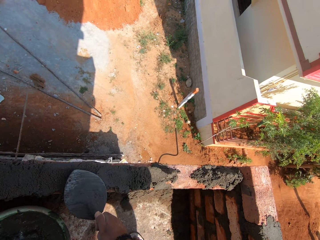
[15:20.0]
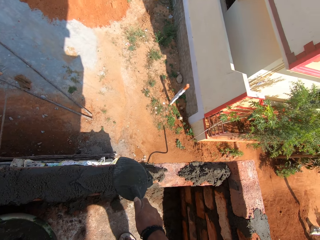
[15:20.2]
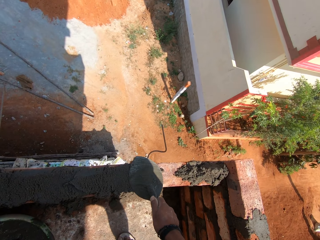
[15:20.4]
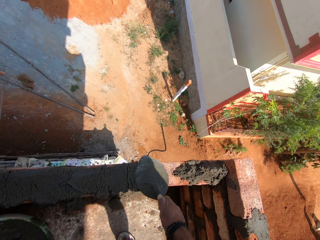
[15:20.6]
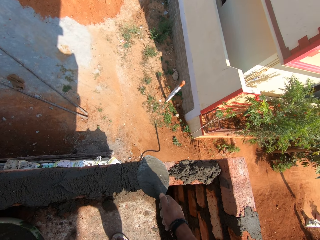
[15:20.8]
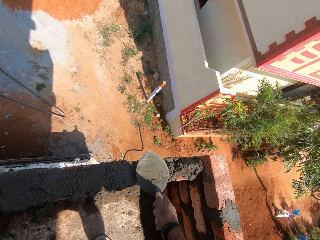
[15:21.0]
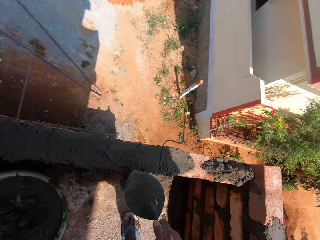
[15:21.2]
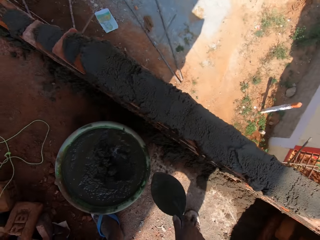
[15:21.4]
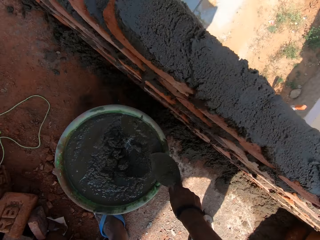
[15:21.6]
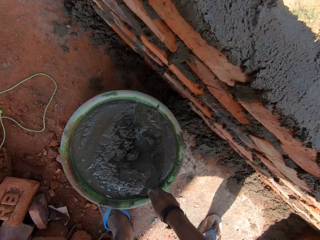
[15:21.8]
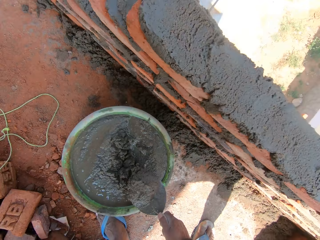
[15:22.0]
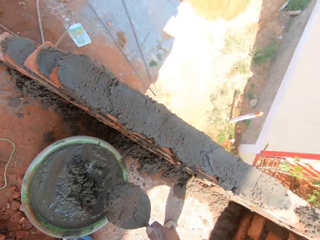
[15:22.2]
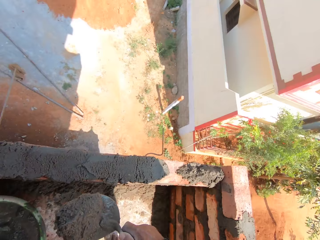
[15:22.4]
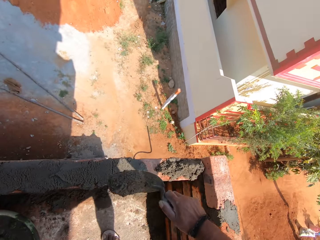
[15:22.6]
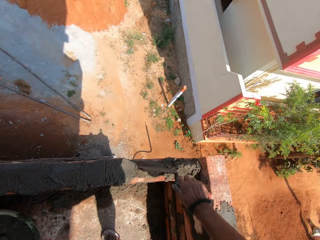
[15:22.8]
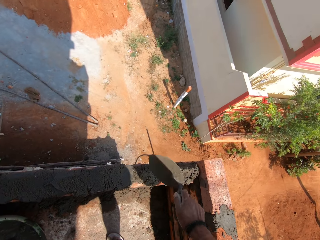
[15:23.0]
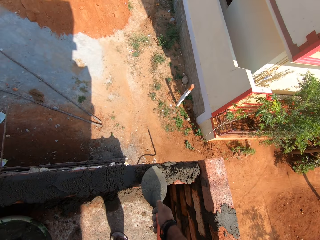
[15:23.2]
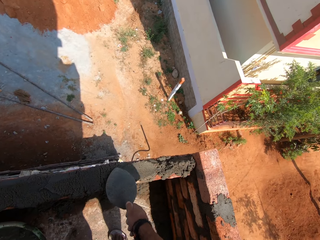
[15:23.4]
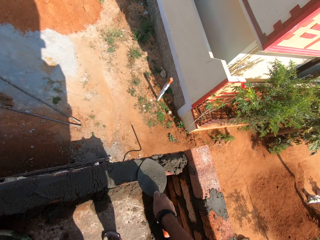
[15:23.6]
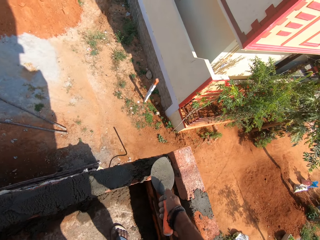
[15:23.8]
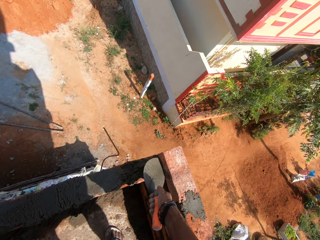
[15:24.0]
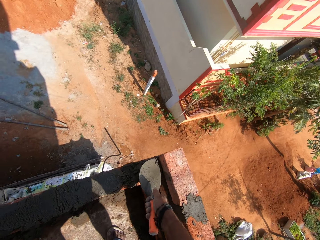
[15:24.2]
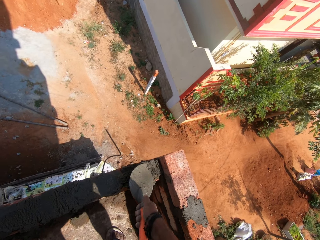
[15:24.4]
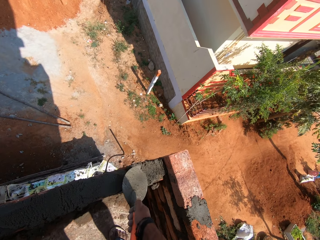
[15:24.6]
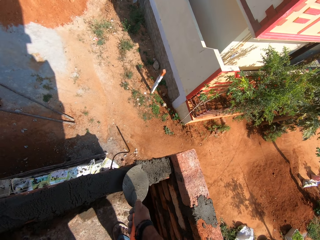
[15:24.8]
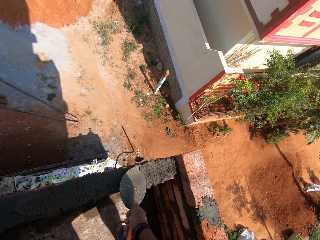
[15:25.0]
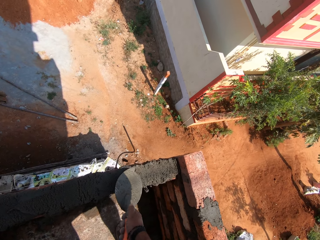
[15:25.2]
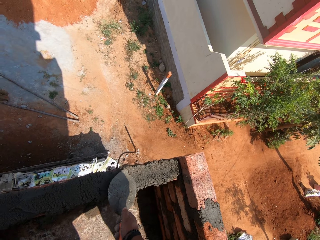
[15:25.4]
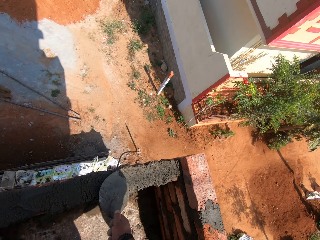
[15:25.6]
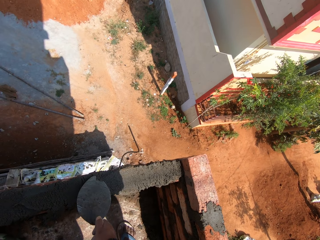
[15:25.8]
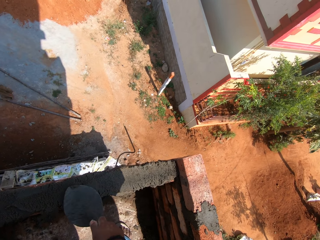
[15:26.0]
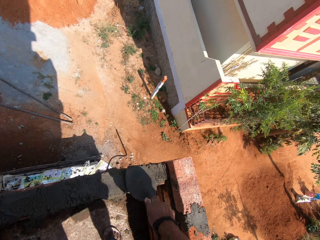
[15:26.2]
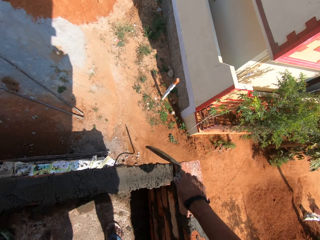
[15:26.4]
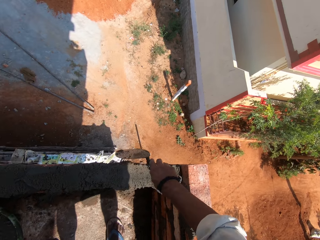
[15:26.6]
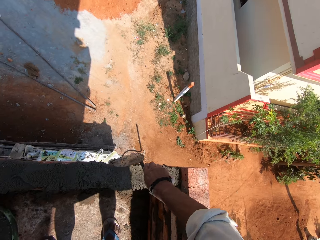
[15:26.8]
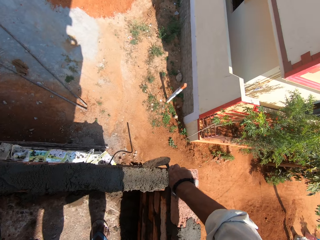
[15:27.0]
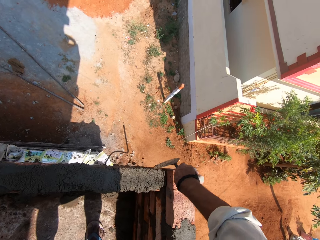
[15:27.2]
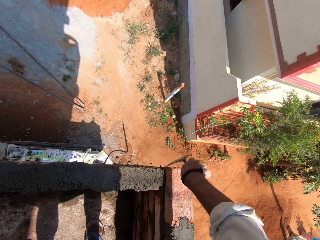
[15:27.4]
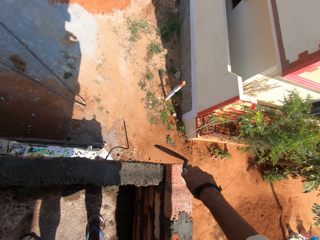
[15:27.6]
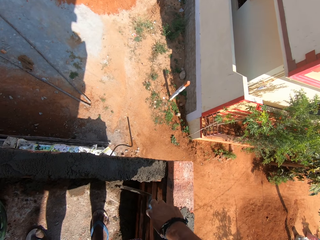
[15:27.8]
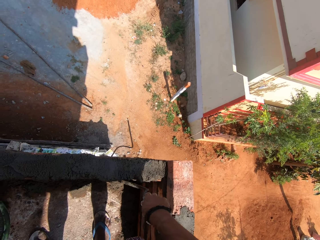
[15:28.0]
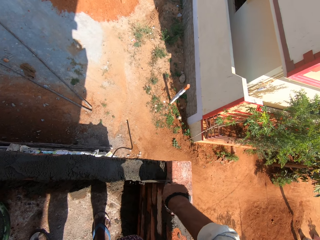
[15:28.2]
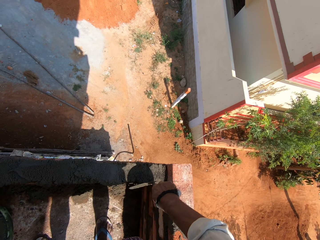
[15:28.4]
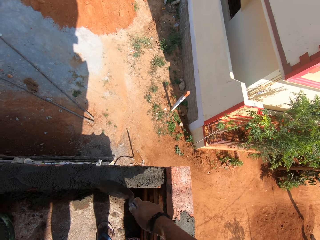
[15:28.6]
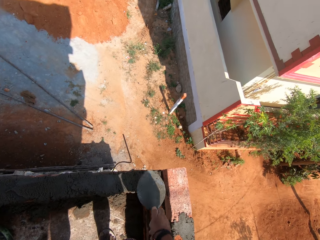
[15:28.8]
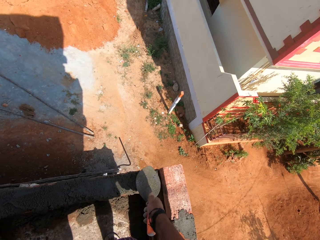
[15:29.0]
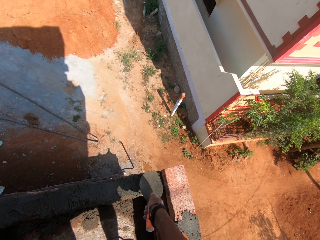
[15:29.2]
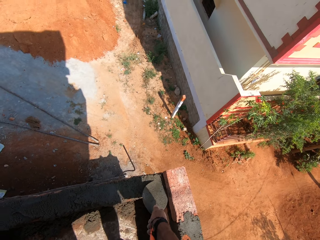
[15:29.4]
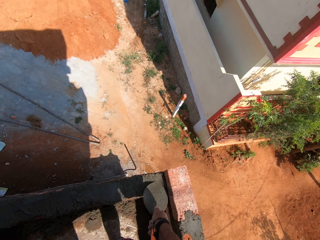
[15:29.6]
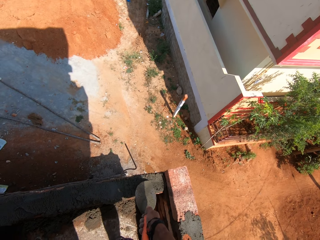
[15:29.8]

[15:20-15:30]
The camera wearer applies the mortar on the bricks. They scoop the mortar with a trowel. They put the mortar on the bricks. They apply the mortar on the bricks.

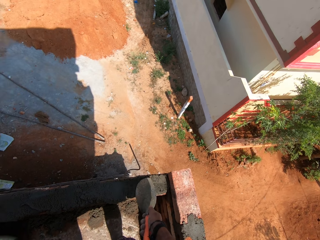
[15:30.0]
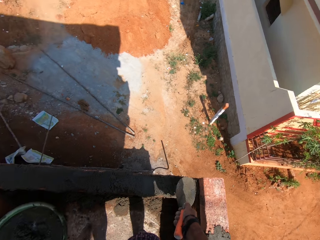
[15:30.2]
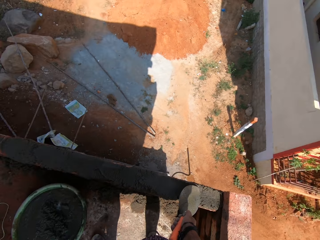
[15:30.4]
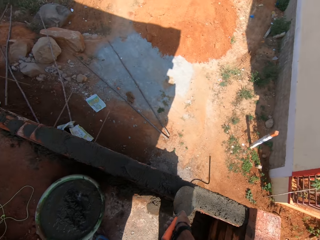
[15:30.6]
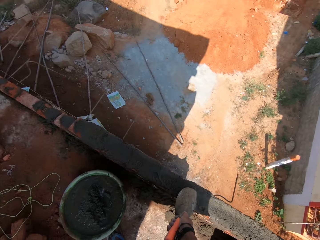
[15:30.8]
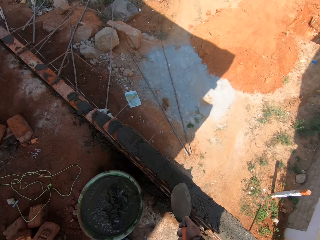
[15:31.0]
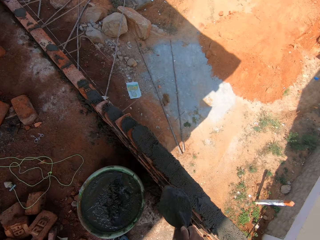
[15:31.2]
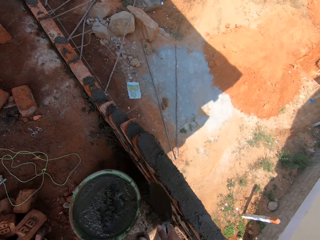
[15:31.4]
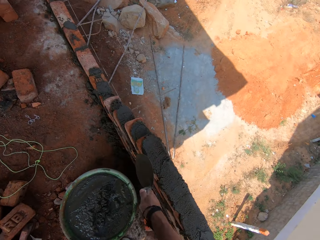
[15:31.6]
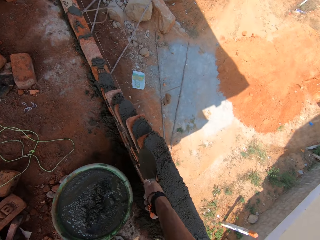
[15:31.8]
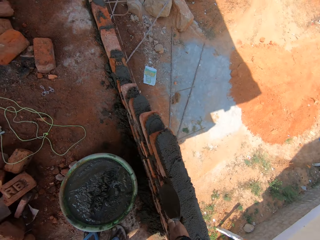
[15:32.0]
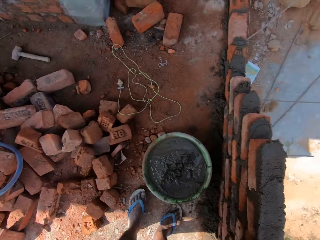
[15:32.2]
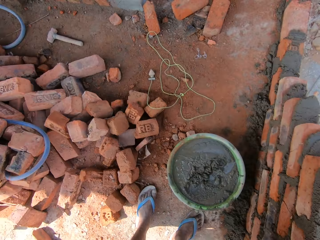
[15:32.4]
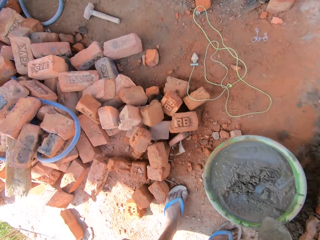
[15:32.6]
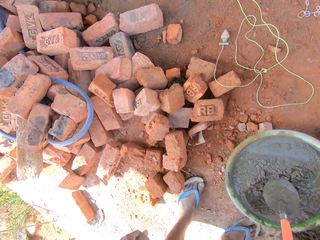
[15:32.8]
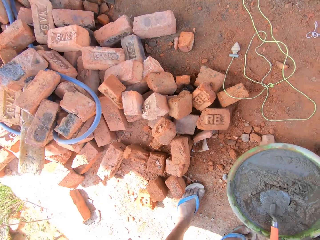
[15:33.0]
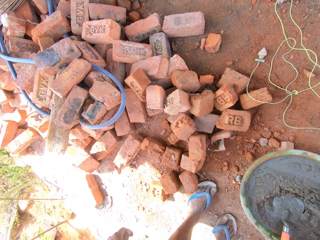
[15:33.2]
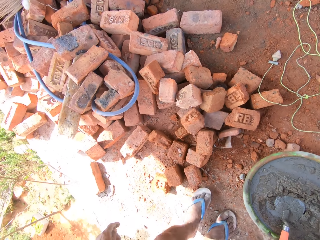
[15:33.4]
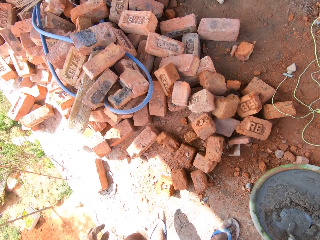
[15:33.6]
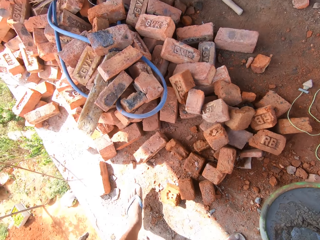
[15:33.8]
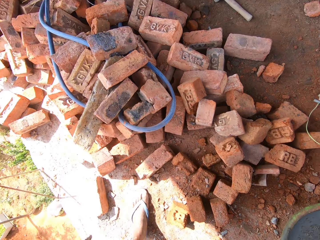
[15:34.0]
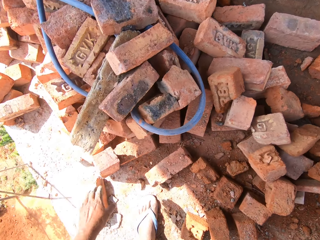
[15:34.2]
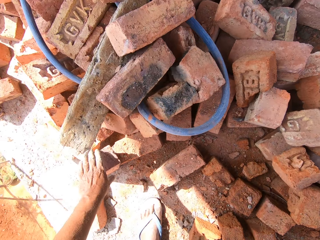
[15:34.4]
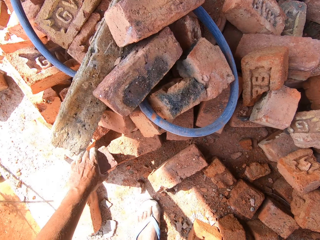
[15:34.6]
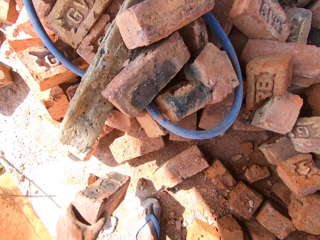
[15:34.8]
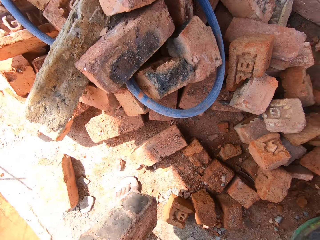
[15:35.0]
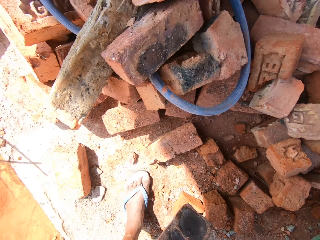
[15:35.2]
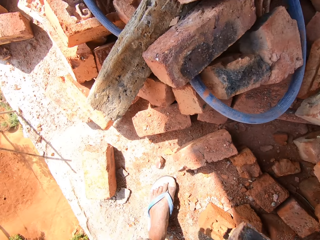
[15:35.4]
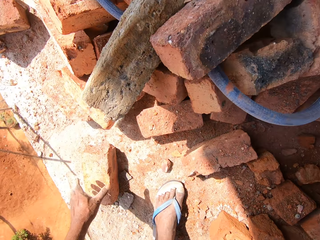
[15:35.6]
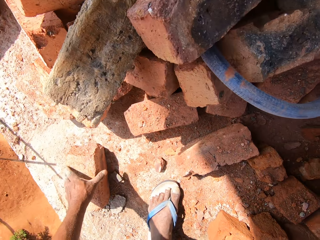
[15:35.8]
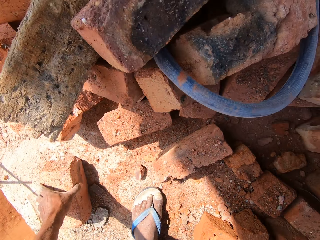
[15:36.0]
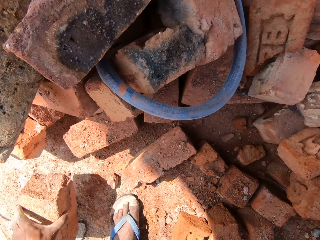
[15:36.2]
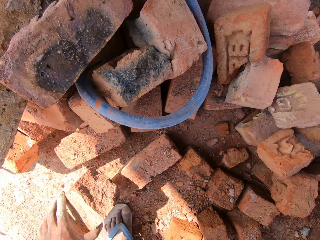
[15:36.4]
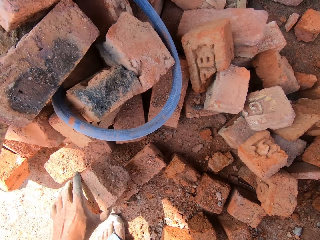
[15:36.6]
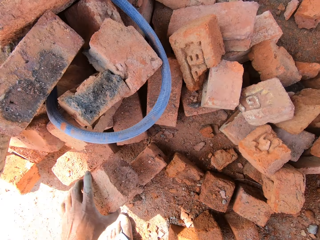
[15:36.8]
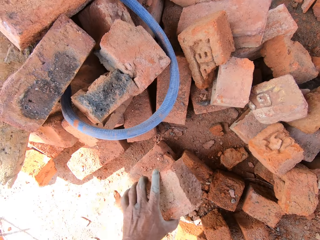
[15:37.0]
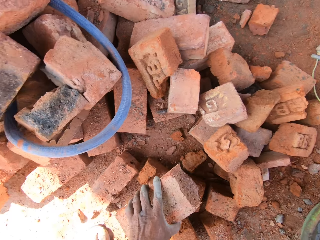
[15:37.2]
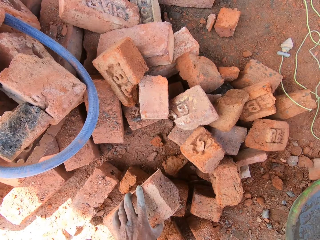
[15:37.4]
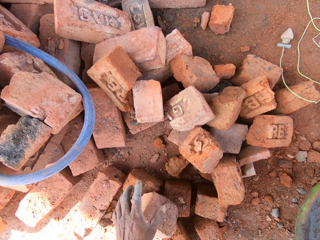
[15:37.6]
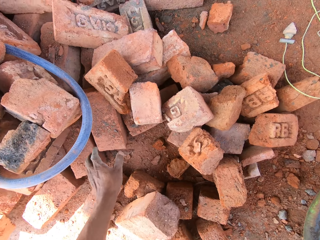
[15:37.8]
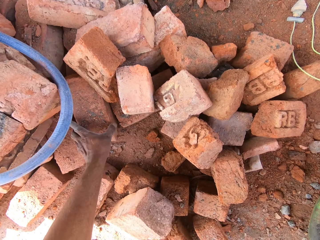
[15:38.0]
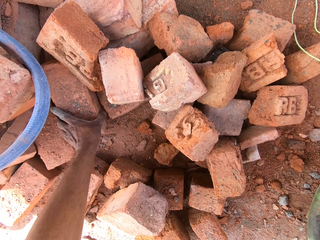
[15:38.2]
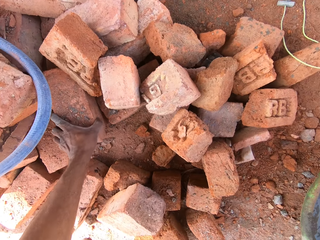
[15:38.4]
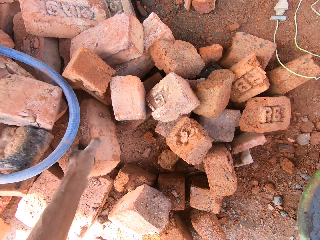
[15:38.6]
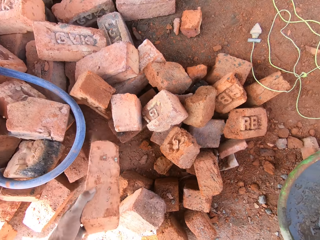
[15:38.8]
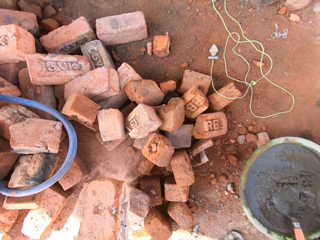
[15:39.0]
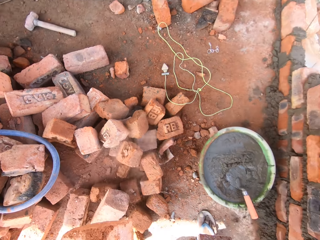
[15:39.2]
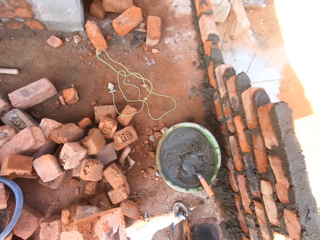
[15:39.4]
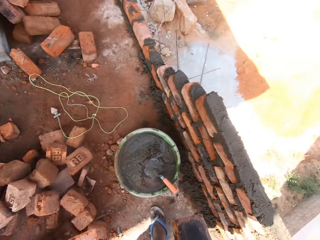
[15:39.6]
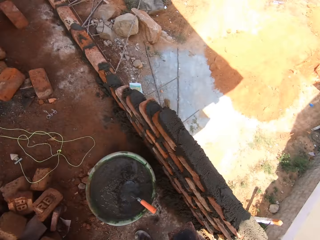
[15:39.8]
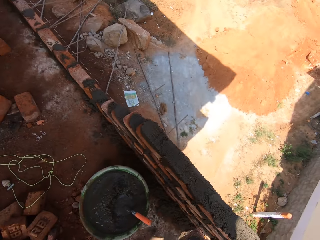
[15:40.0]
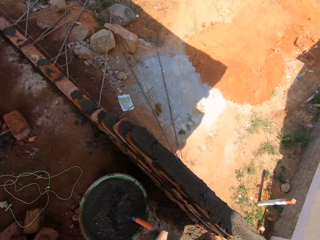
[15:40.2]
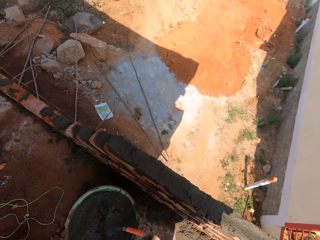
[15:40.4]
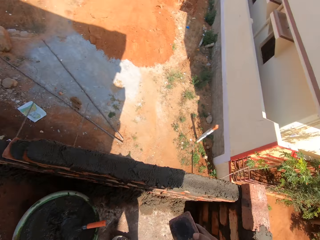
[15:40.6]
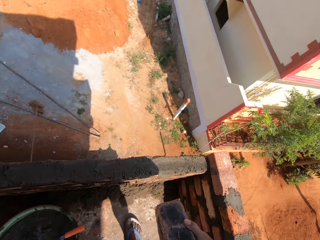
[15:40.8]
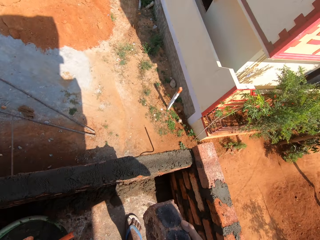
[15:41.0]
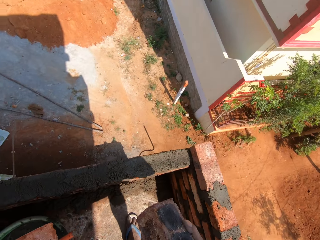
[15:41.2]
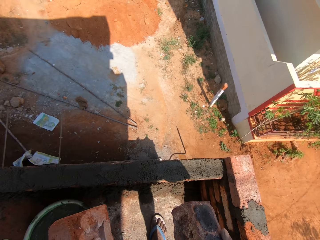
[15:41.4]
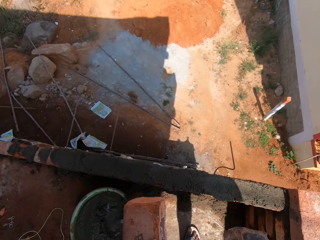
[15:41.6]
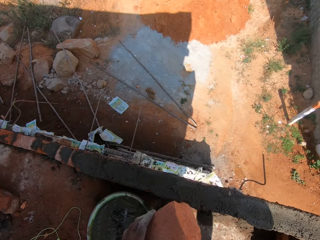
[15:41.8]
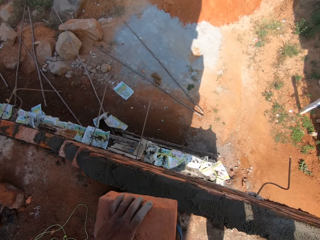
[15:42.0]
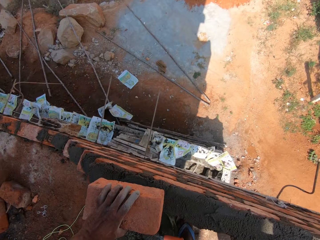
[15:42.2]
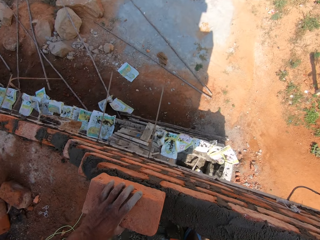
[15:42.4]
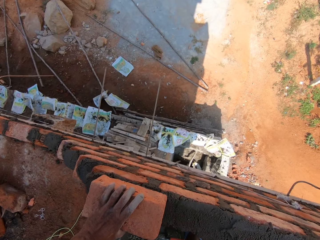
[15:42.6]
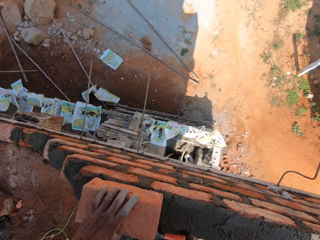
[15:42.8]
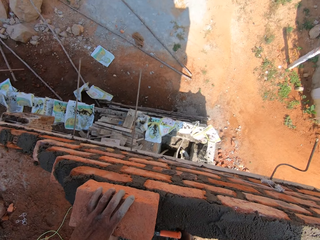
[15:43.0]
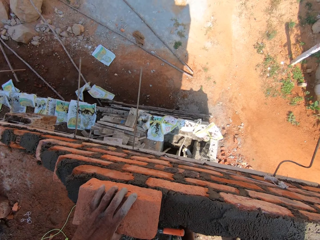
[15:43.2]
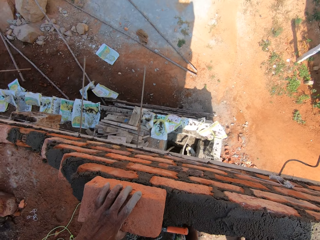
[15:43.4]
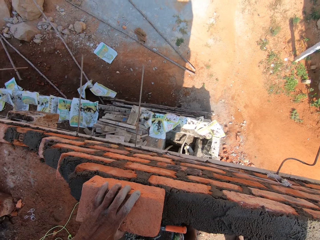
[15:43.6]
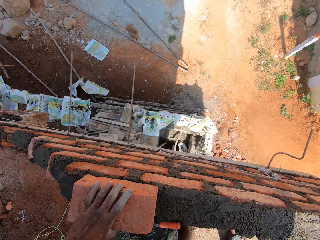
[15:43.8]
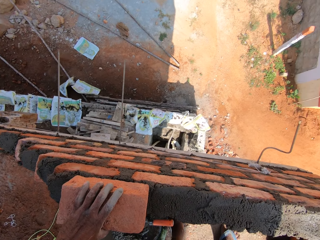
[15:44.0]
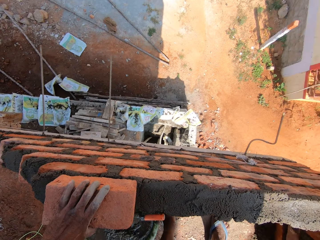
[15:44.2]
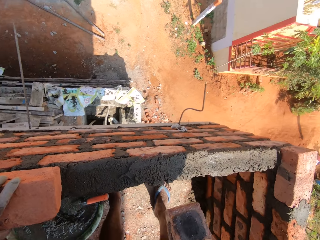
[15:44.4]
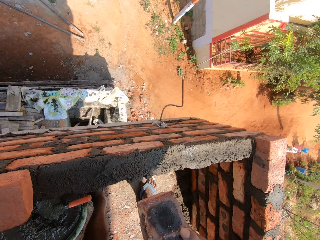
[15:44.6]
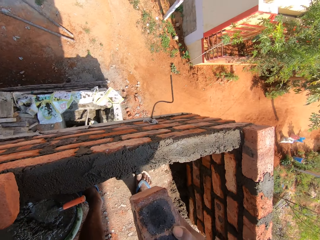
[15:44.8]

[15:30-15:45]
The camera wearer puts the trowel in the container. He moves to the bricks. He picks up the brick with his left hand. He holds the brick in his right hand. He picks up the brick with his left hand. He places the brick on top of the other bricks. He picks up the brick with his left hand. He places the brick on top of the bricks on the wall.
